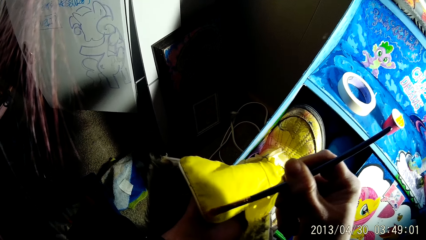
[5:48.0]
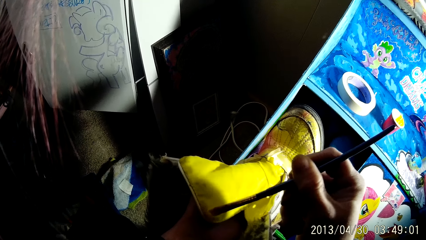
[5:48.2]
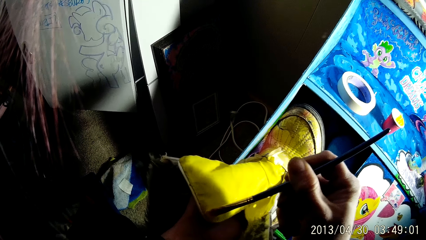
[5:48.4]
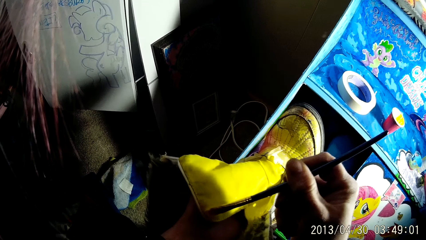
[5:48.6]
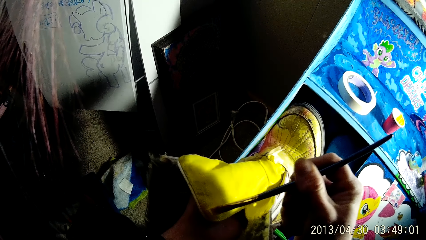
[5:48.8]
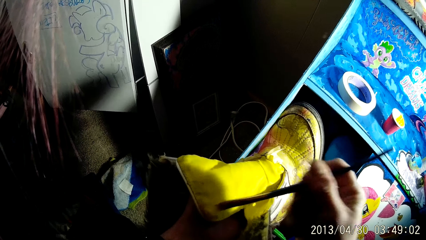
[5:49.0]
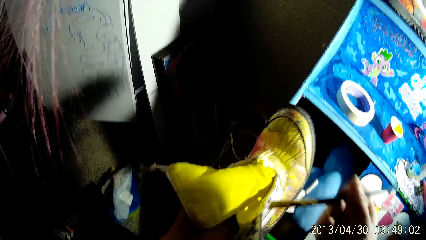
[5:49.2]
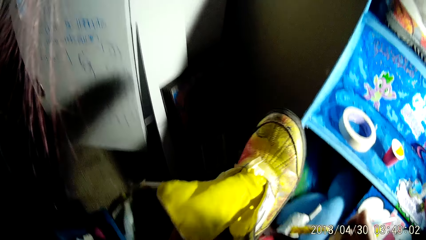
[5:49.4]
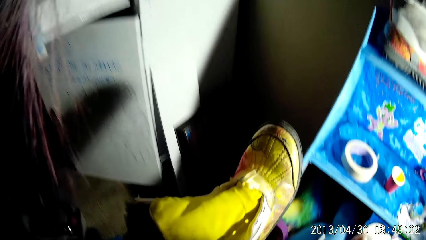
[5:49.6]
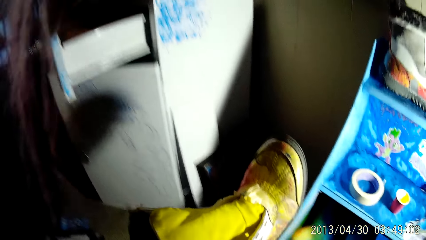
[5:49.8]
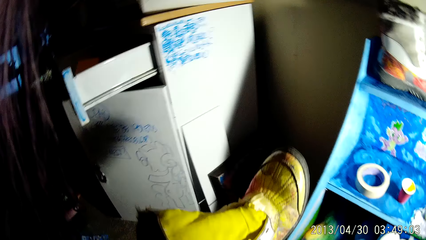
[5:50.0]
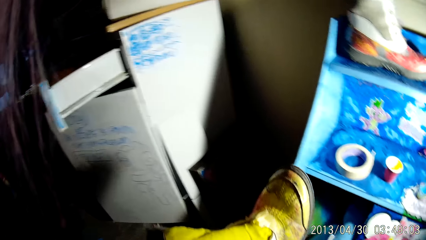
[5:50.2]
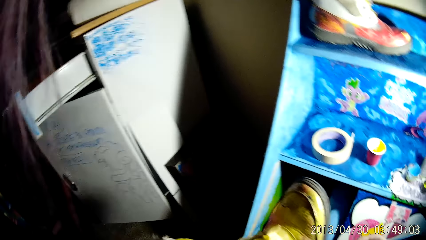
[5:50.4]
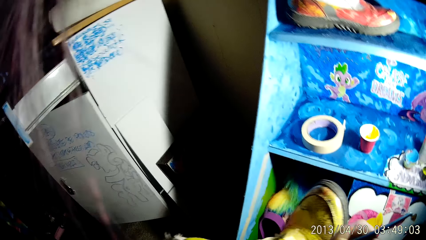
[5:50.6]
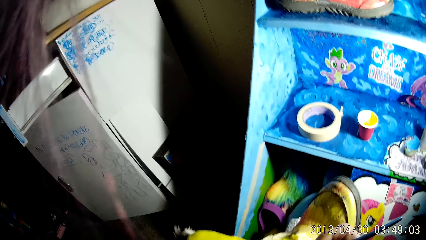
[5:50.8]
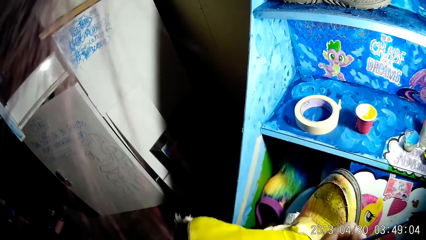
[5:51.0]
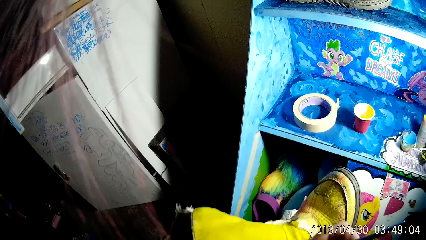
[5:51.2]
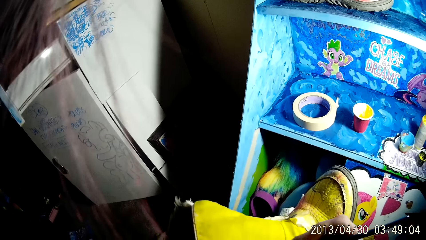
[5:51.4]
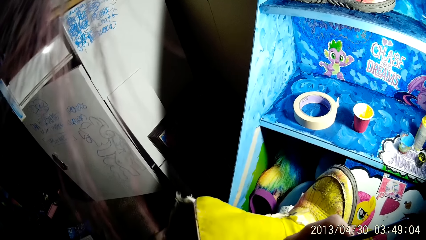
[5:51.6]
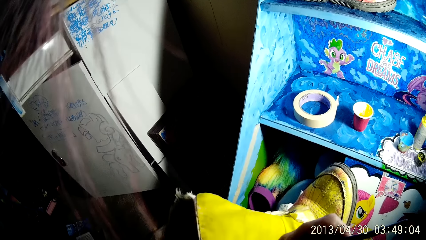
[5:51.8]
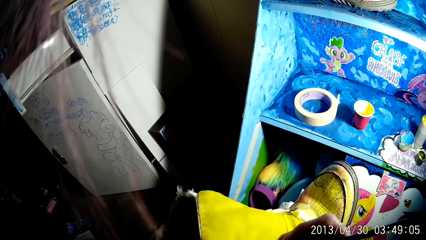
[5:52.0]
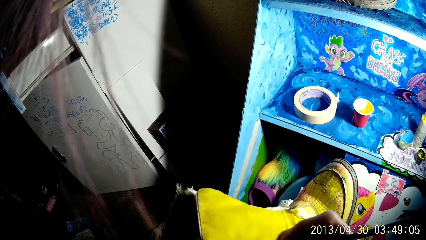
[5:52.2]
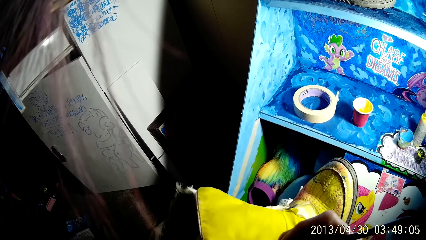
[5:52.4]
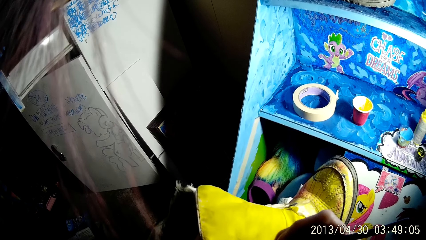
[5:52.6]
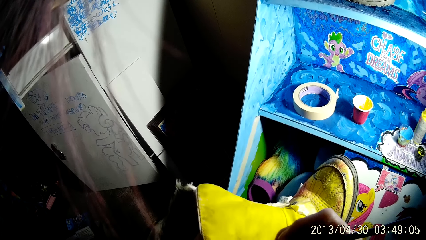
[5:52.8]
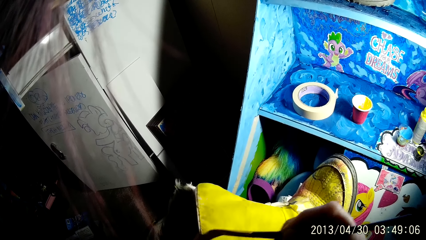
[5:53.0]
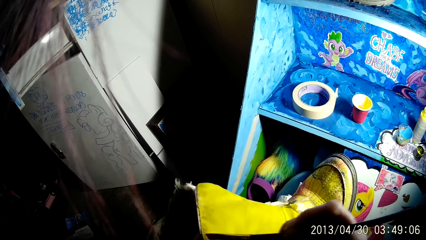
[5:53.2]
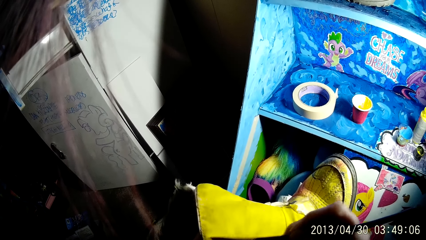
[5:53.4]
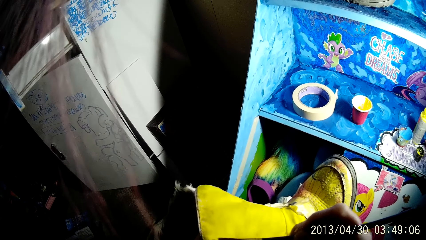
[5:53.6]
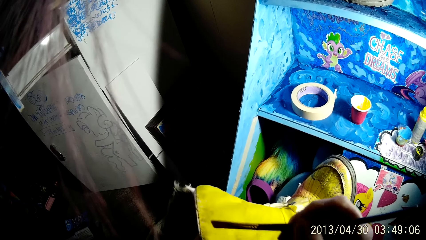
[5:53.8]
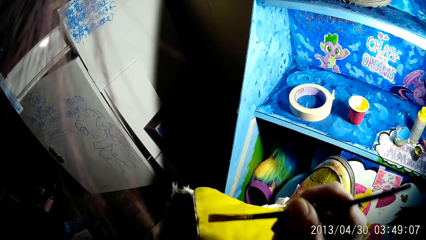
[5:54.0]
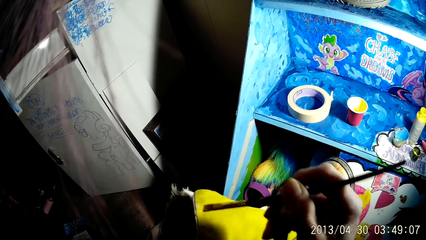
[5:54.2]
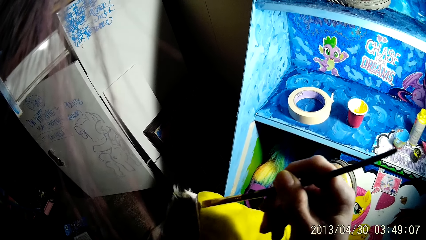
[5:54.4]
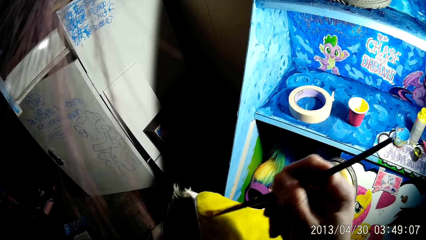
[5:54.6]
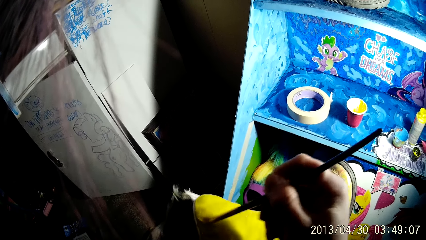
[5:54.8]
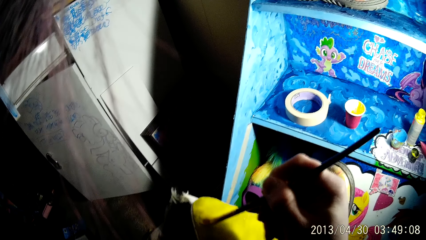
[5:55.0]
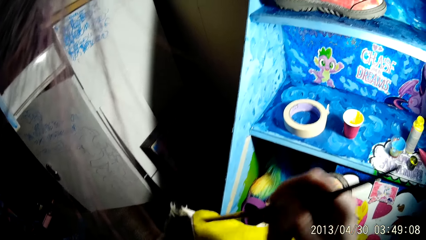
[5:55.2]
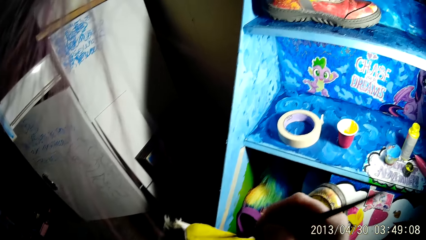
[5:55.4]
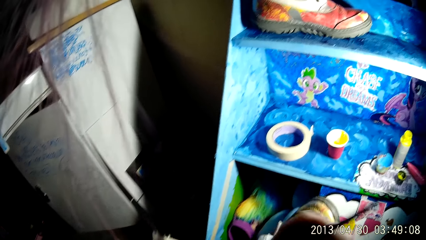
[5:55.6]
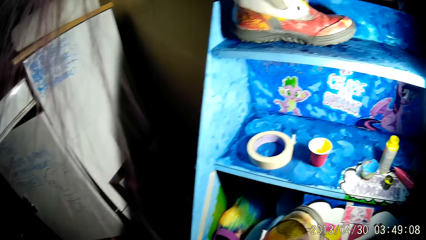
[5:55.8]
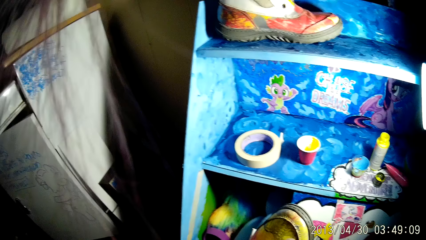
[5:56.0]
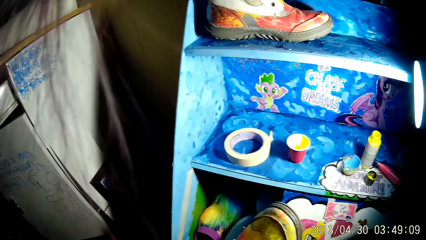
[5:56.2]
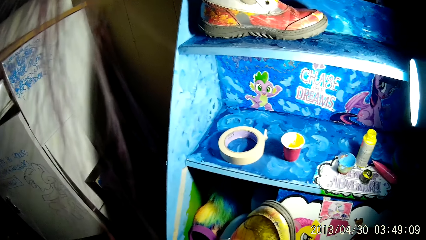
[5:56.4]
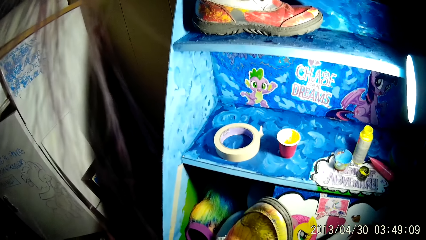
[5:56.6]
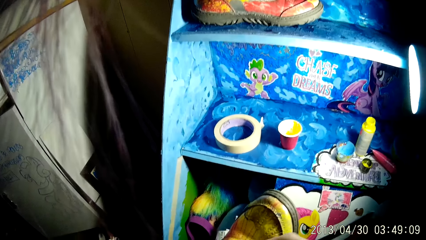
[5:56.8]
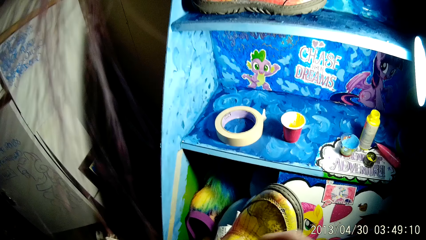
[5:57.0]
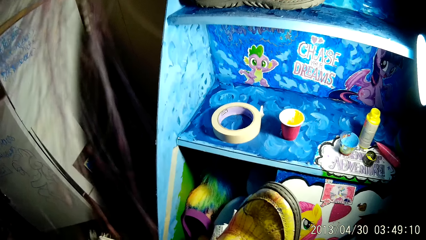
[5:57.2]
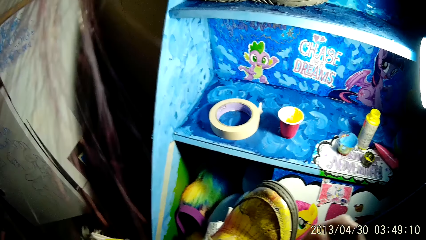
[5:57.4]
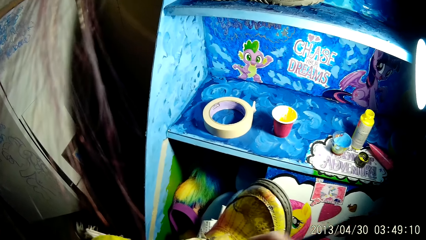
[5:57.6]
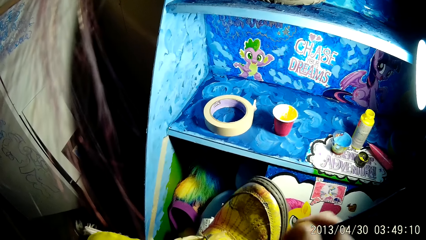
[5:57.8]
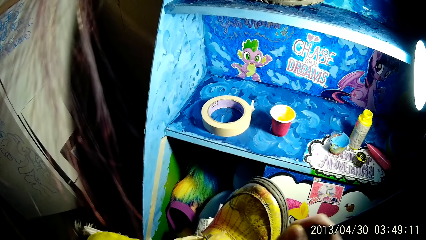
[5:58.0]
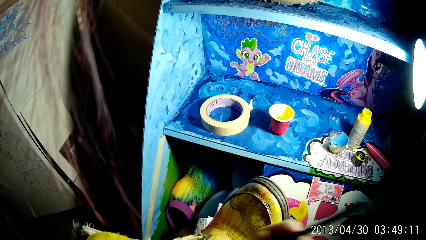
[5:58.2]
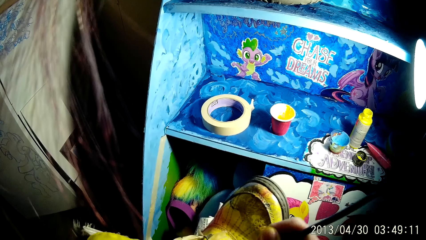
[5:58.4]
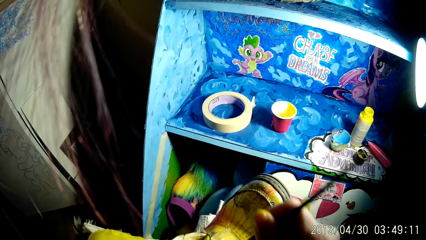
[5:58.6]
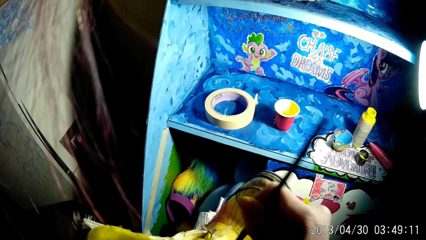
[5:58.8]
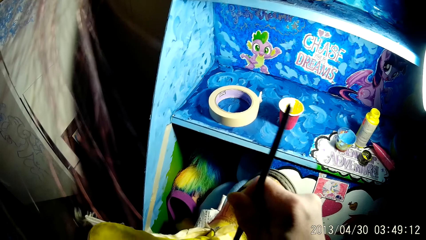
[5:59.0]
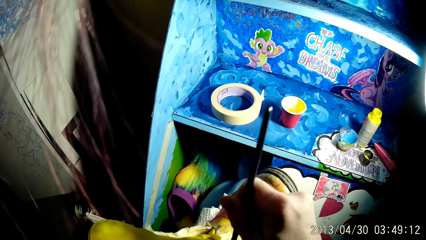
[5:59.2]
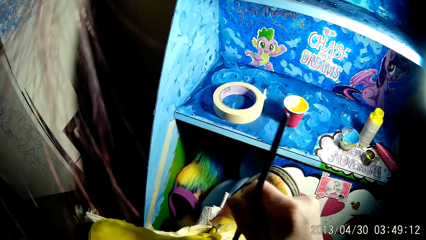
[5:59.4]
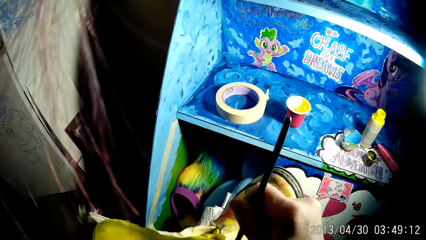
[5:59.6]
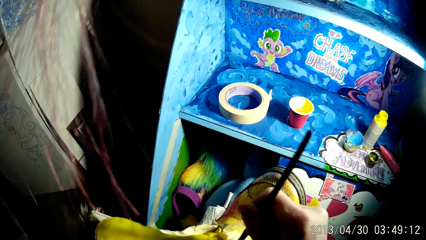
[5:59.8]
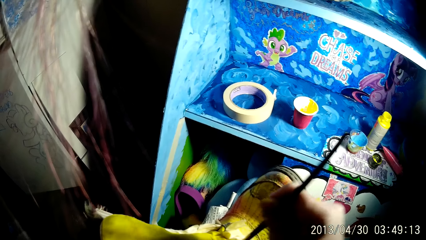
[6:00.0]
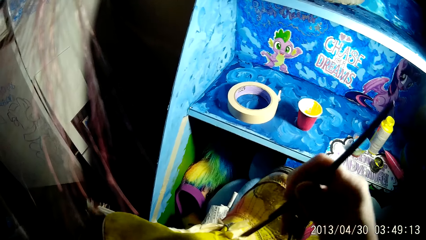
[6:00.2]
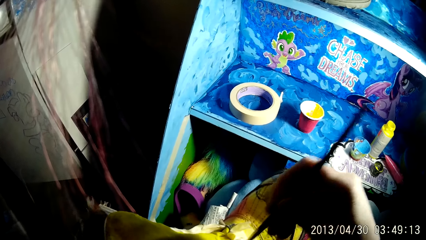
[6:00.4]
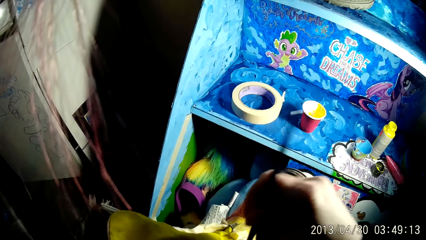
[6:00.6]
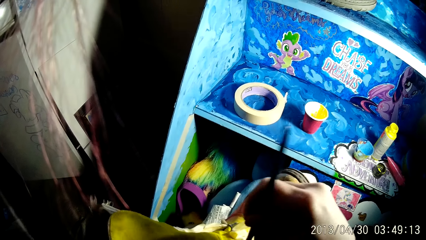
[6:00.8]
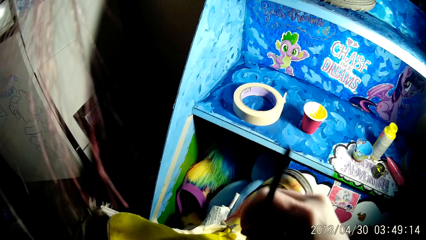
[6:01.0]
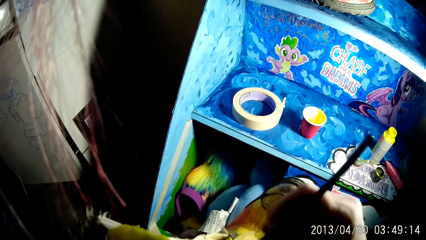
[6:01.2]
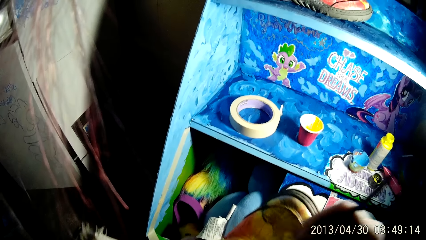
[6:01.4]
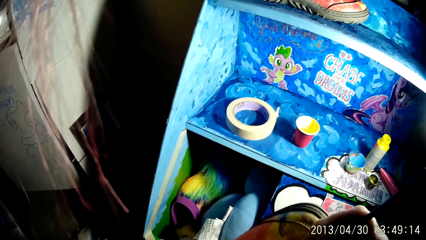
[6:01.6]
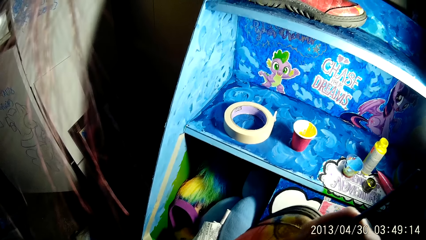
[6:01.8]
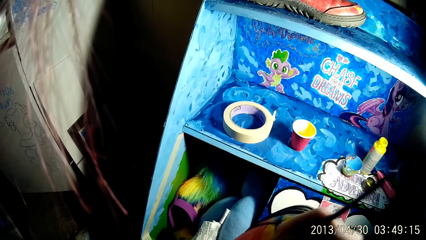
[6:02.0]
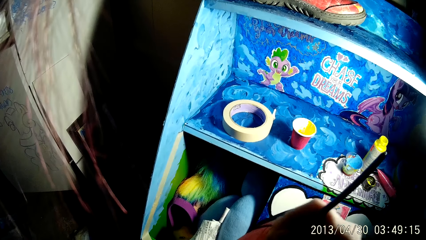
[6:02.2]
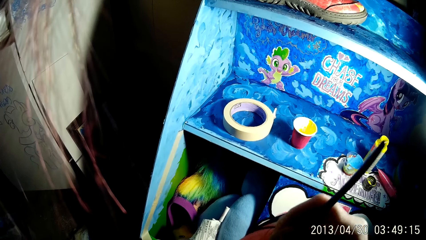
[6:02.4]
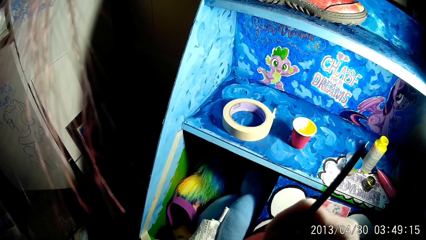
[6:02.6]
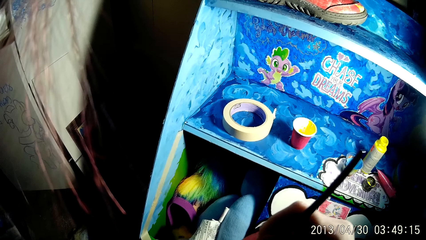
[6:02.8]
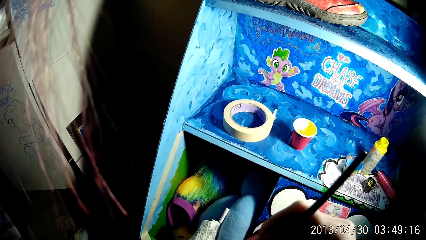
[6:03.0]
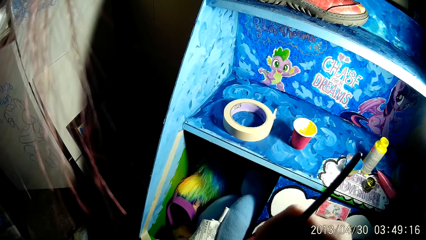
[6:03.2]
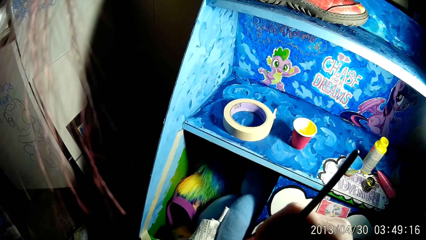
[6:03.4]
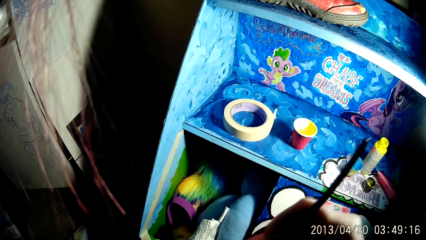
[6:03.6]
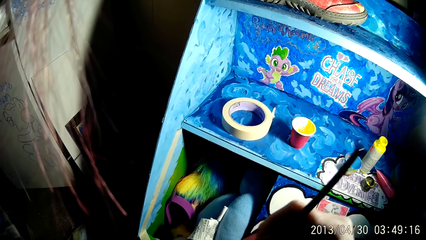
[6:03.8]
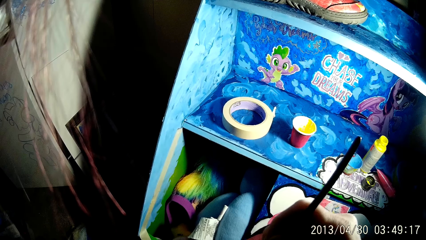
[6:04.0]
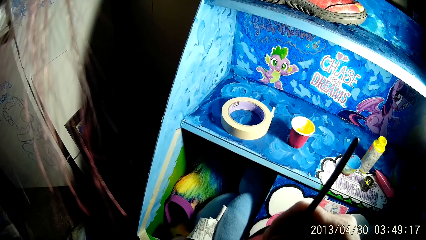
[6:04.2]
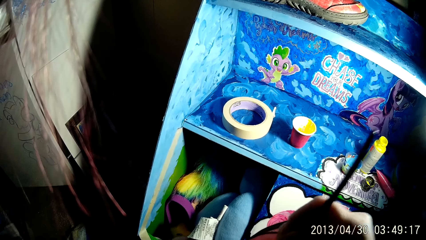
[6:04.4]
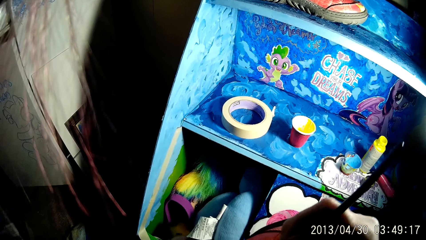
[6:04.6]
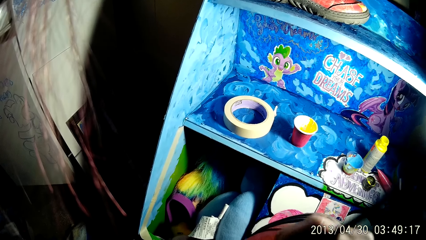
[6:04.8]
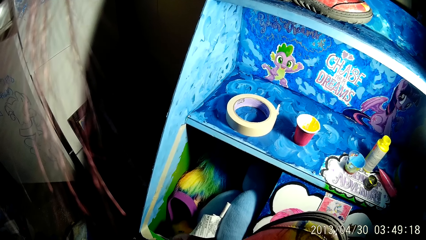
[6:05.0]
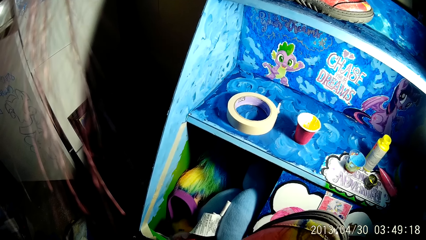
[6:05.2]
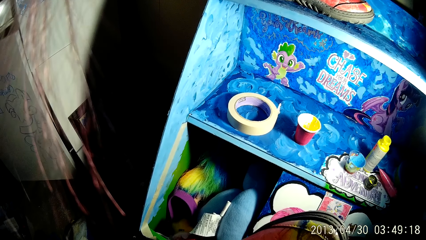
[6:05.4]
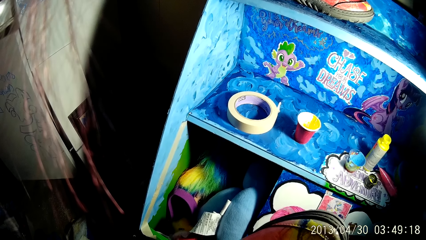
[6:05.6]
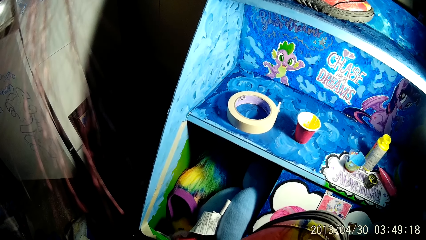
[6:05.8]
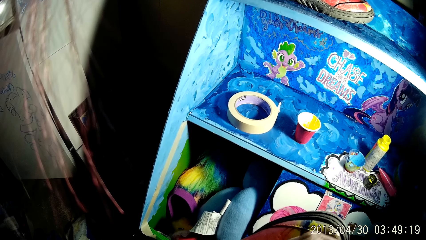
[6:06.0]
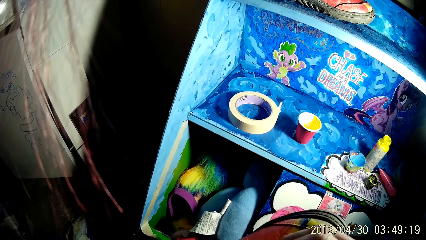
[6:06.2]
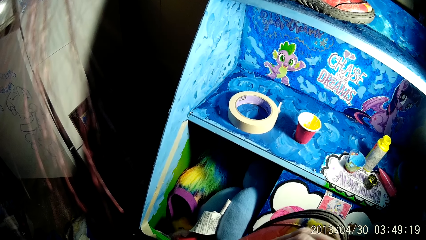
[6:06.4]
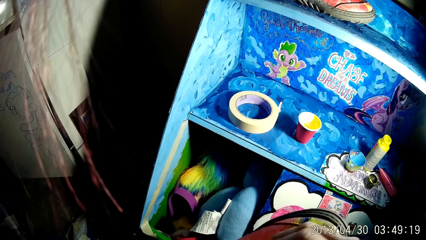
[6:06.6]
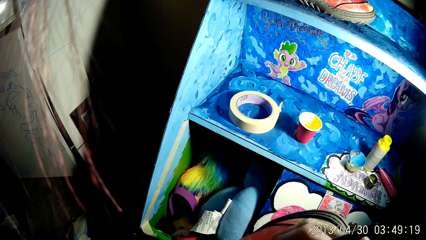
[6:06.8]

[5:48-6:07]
The camera wearer holds up the boot with his left hand. He lowers the boot with his left hand. He paints the boot with the paintbrush in his right hand.
